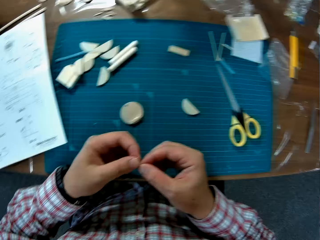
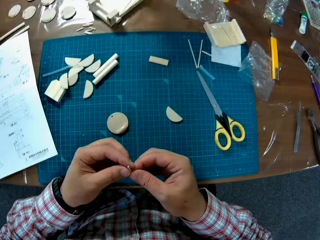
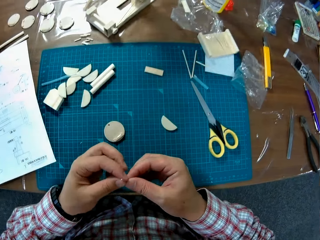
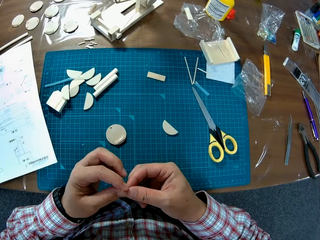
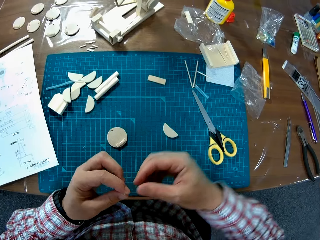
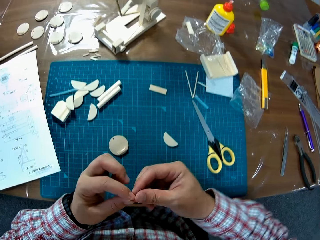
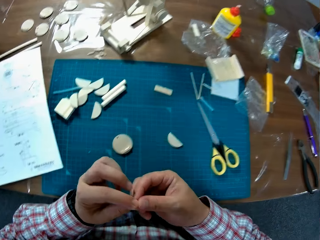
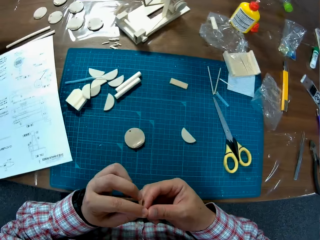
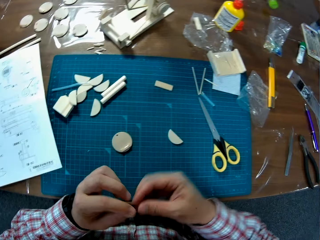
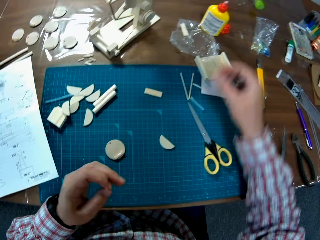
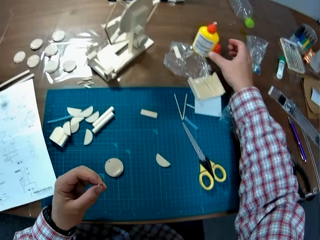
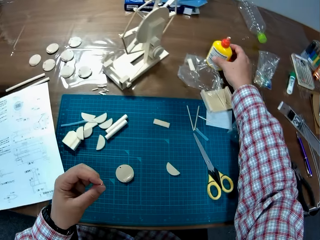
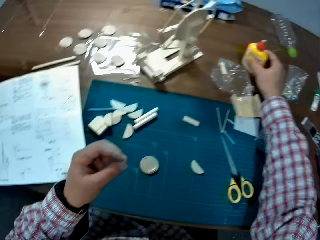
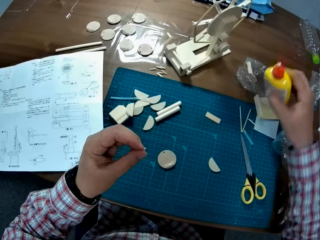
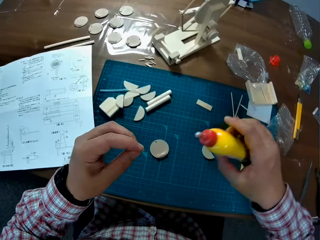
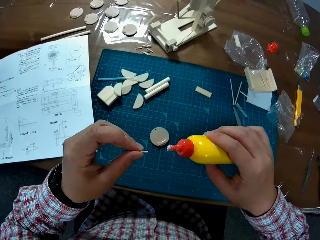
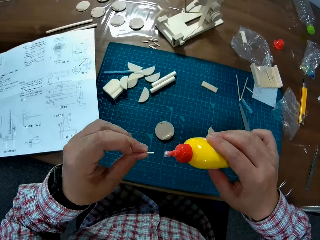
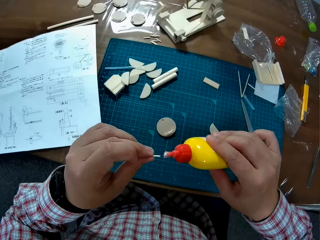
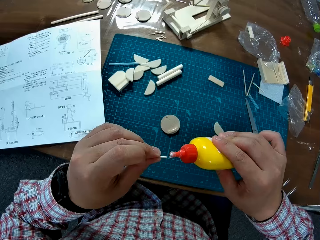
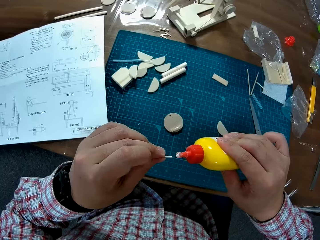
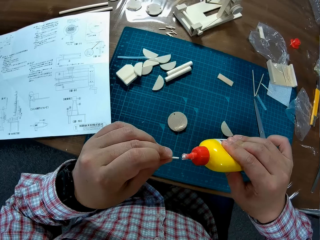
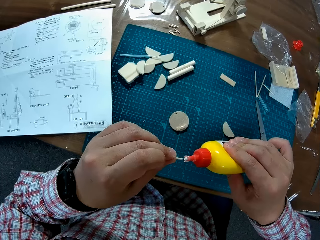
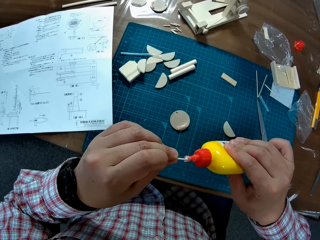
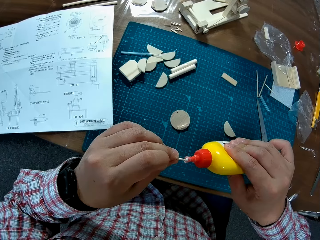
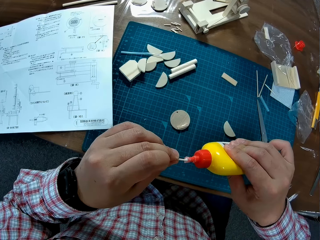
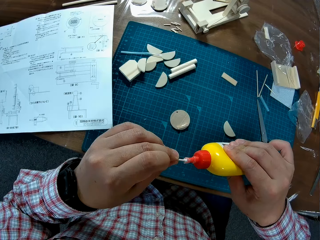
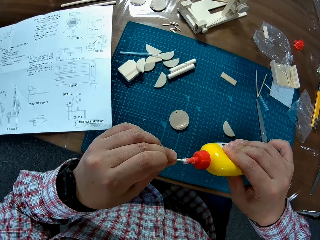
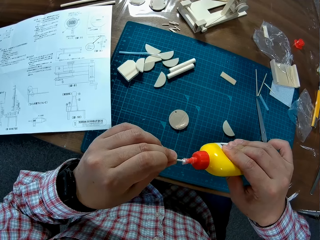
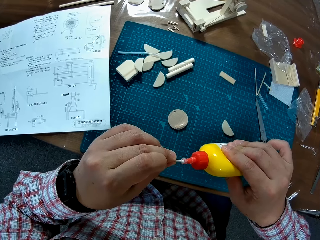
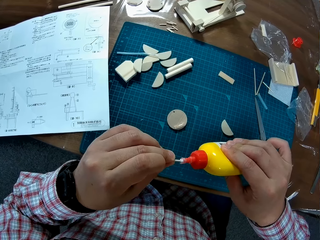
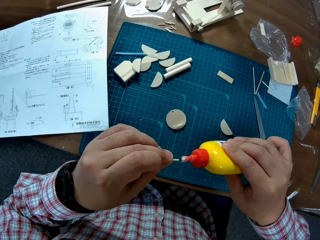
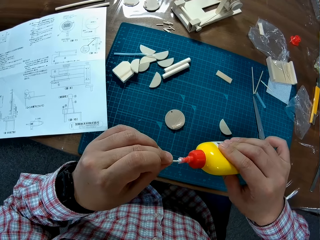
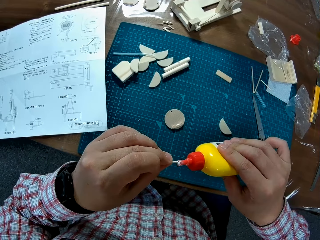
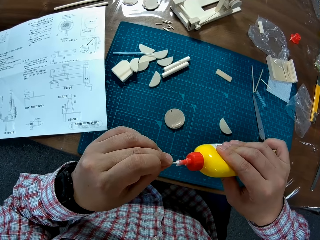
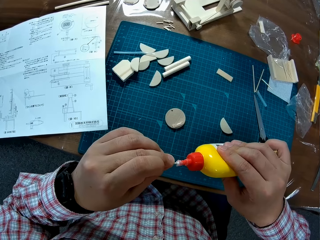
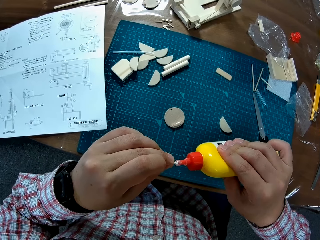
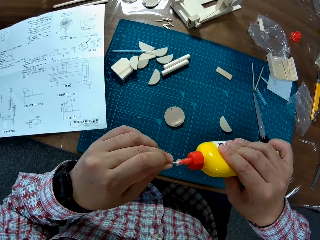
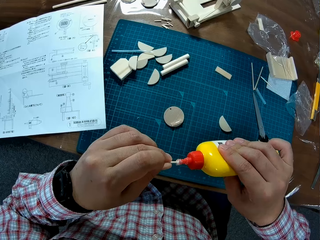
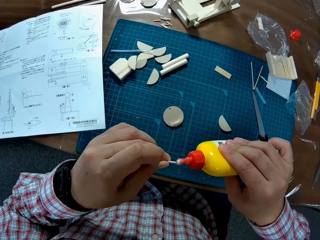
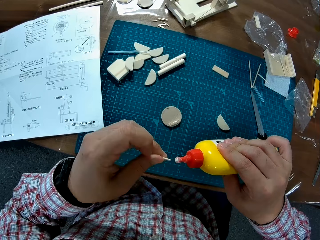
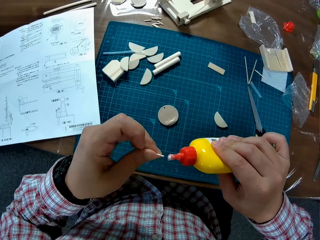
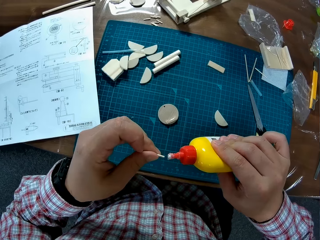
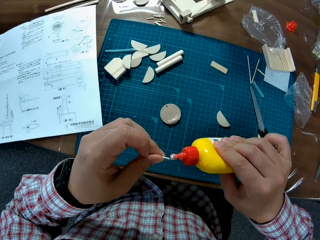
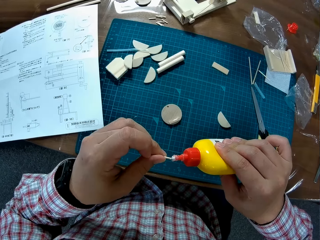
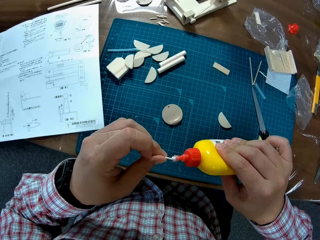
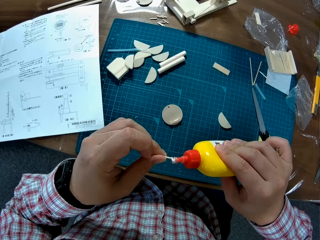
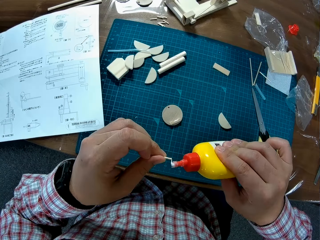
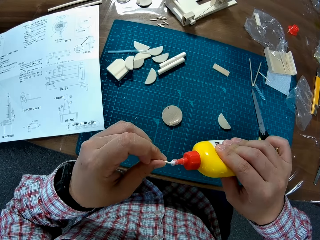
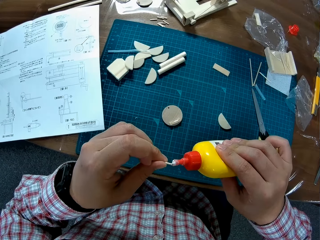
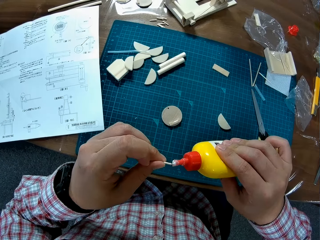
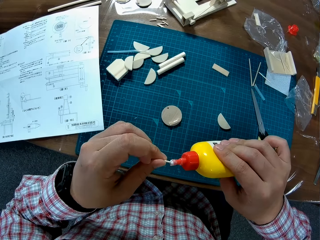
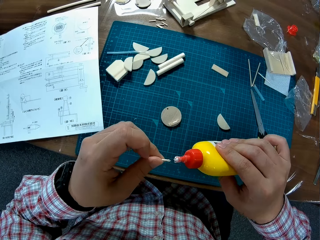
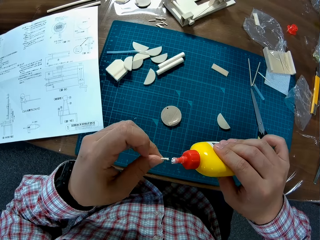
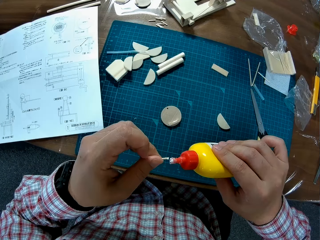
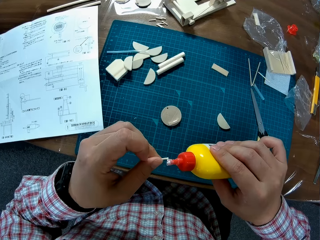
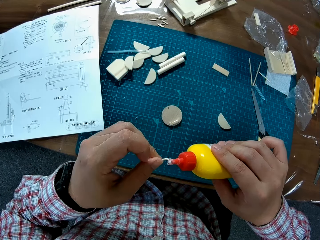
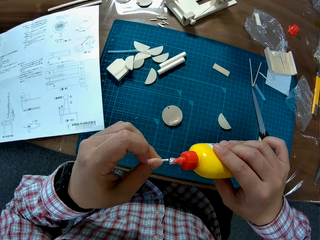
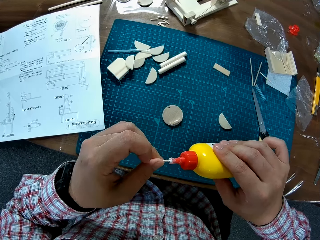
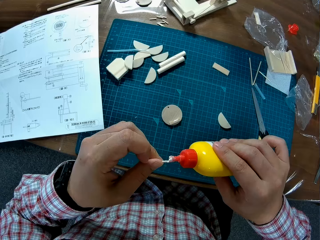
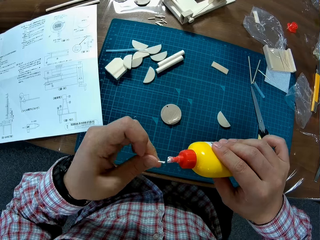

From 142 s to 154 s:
The camera wearer picks the glue container from the table using the right hand. They apply some glue on the edge of the stick in the left hand.

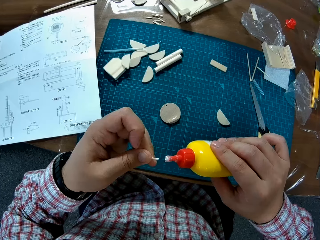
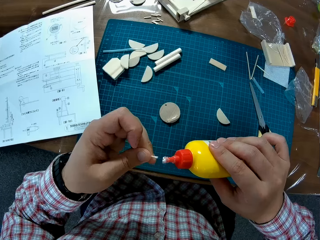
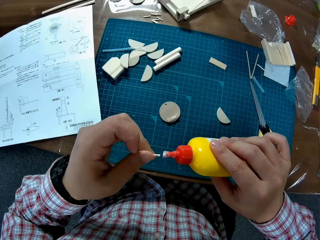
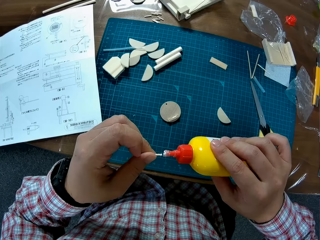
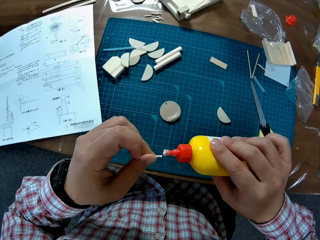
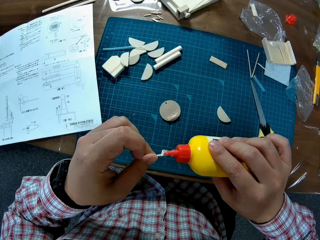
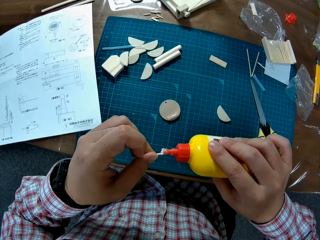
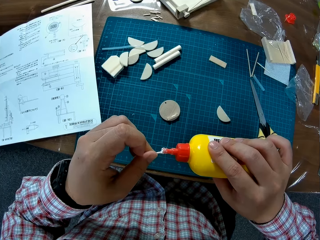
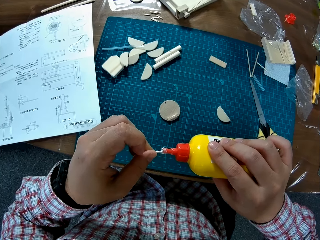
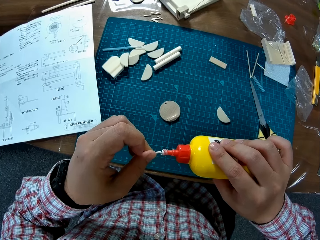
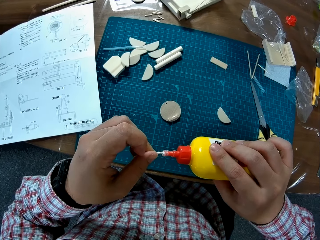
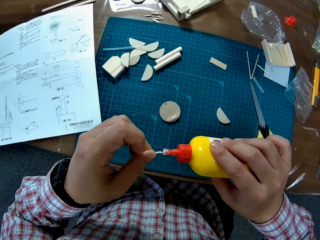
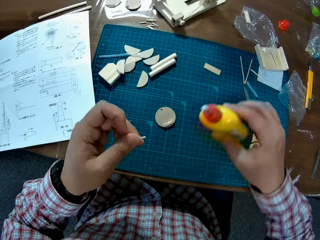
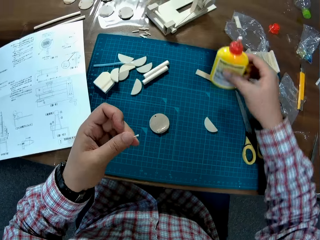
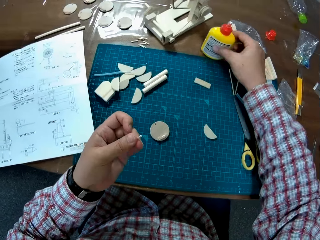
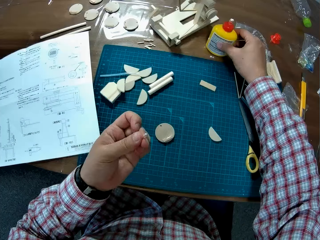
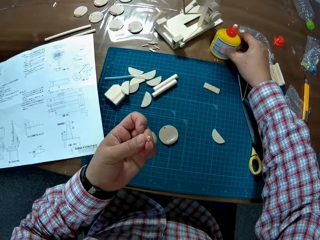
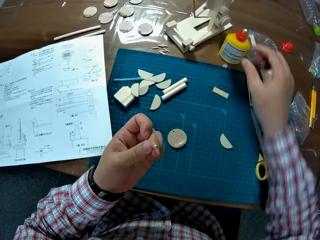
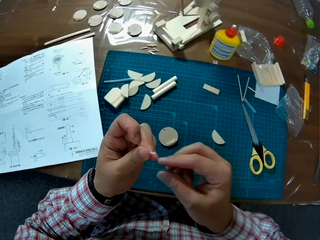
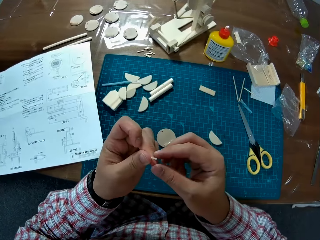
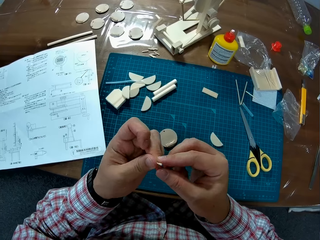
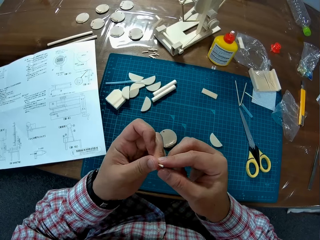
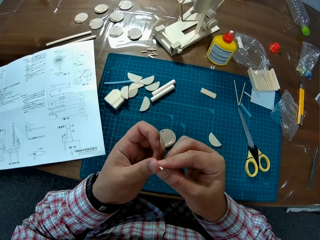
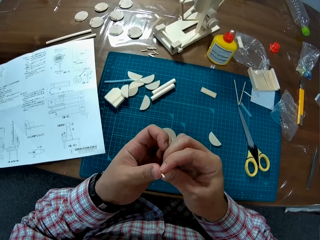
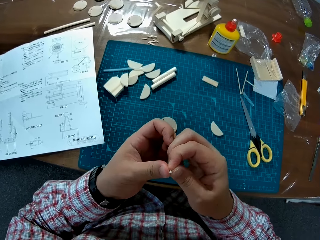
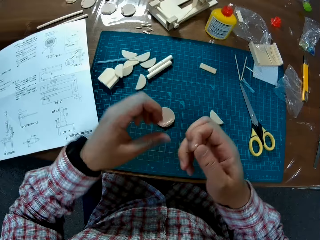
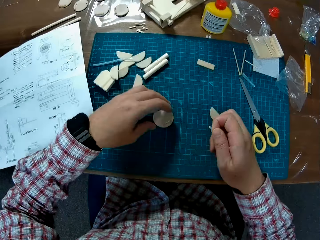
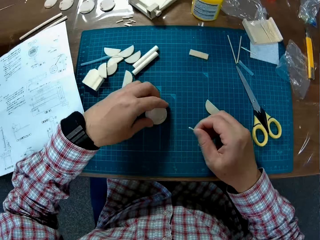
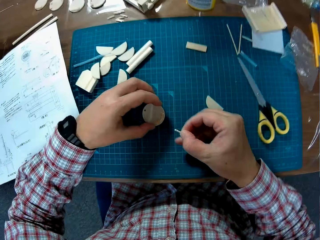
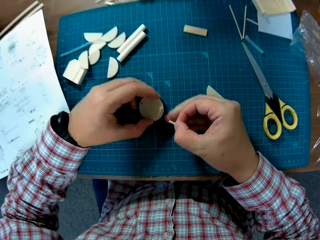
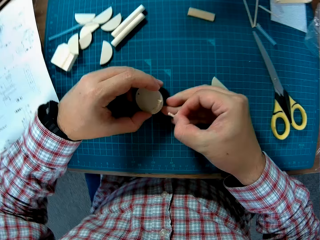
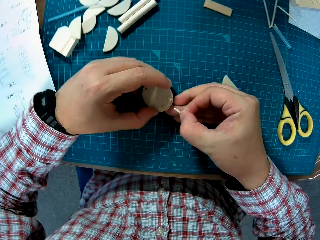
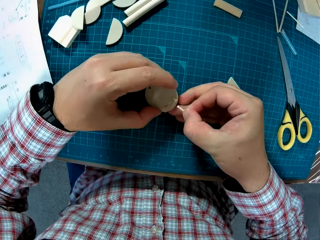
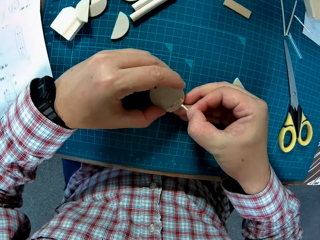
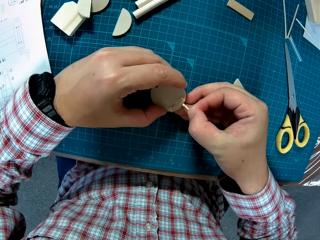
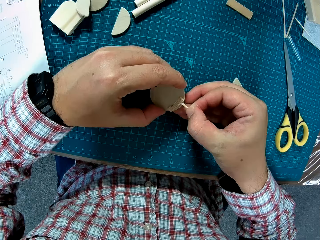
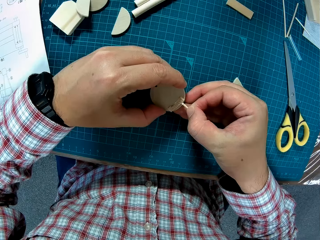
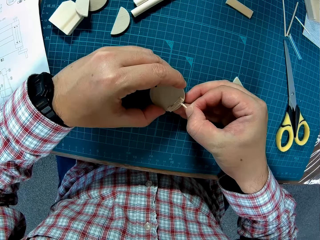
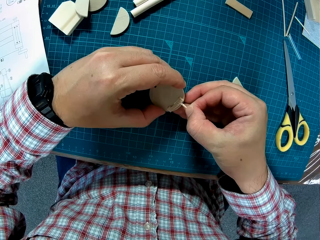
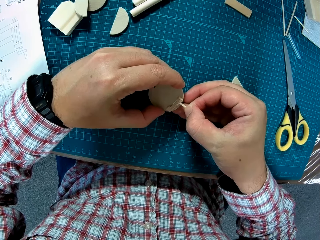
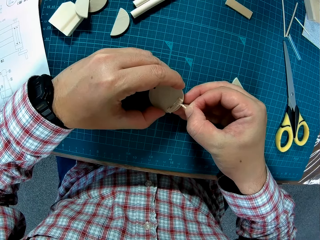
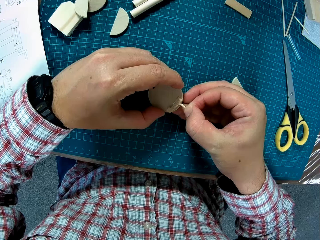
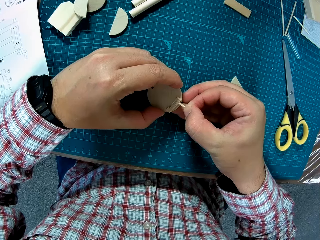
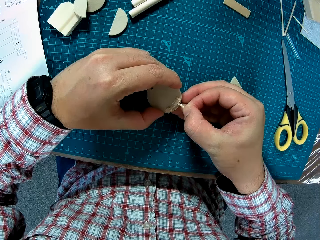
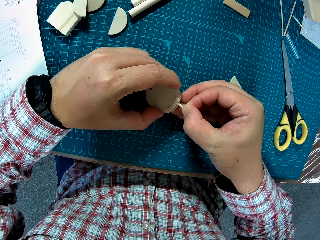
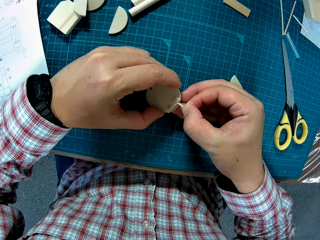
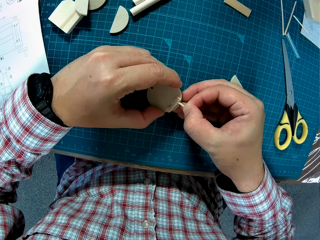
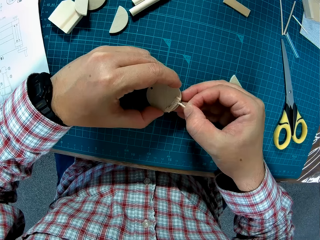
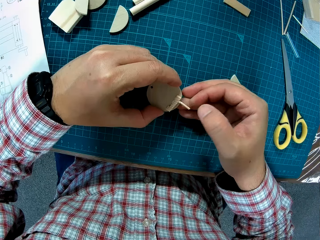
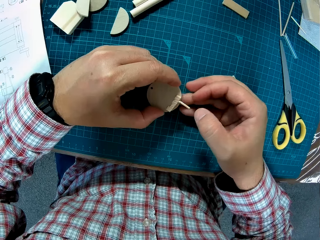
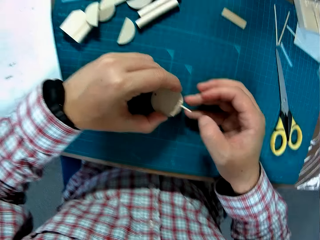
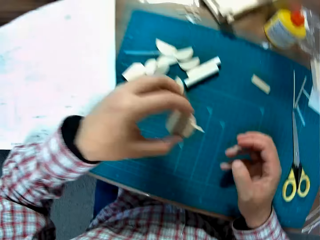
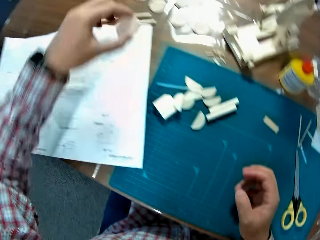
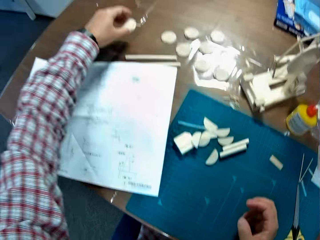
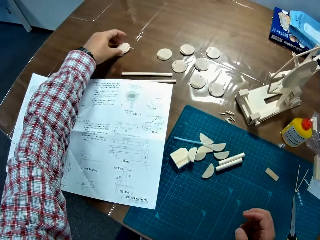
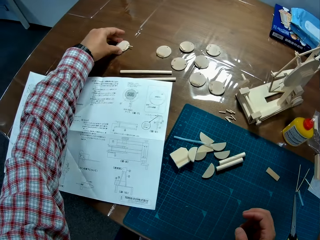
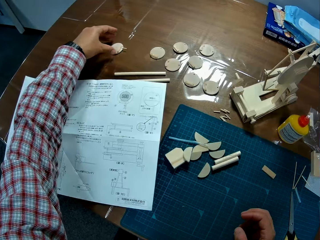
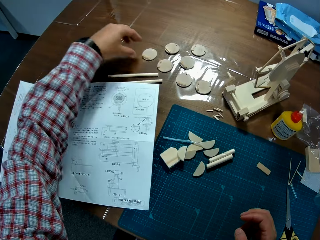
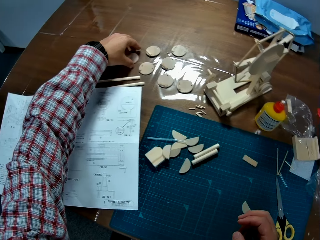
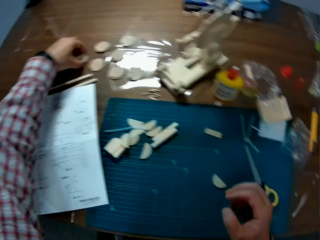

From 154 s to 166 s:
The camera wearer returns the glue in the right hand on the table. They shift the stick from the left to the right hand, pick a round model piece from the cutting mat with the left hand, and insert the stick in the right hand into the round piece in the left hand. They place both pieces on another side on the table using the left hand.
